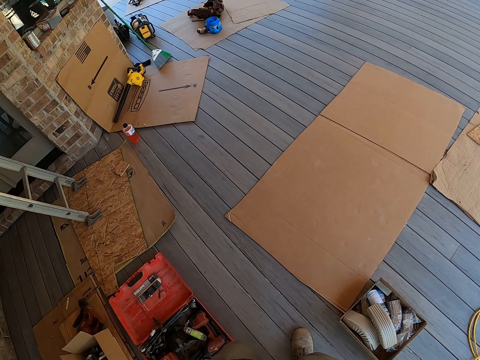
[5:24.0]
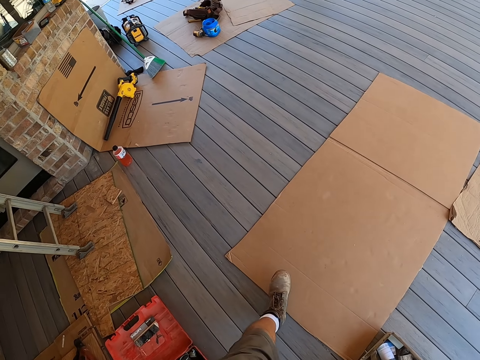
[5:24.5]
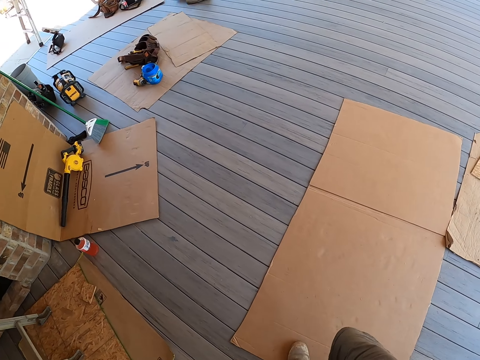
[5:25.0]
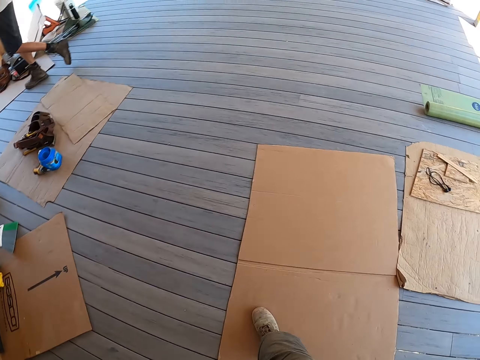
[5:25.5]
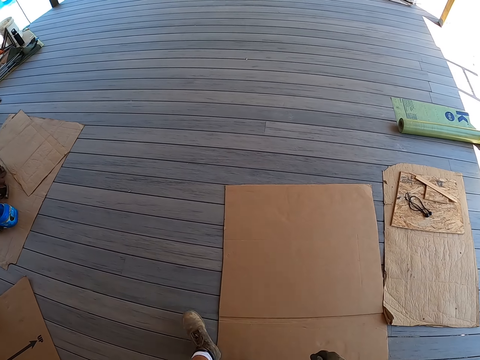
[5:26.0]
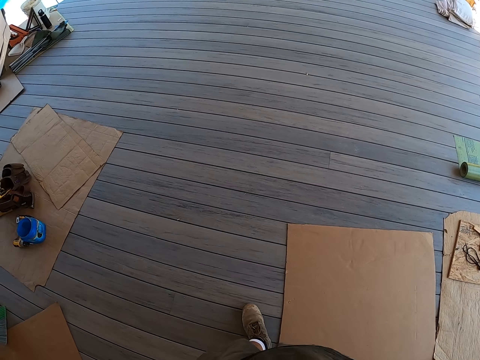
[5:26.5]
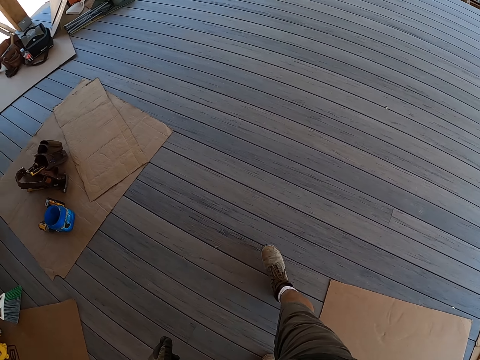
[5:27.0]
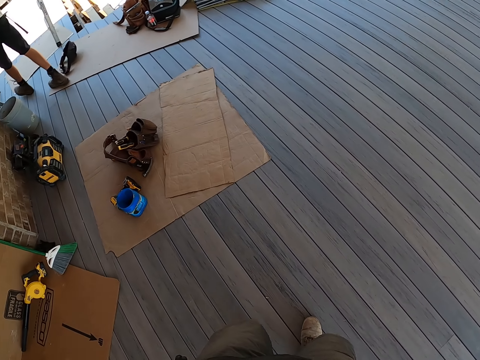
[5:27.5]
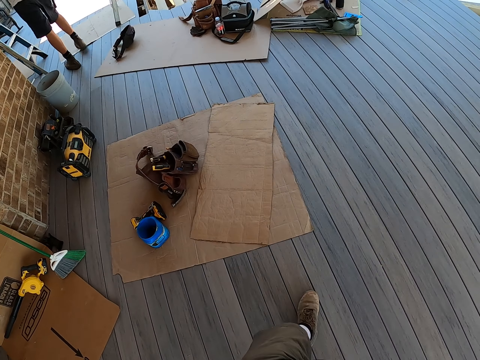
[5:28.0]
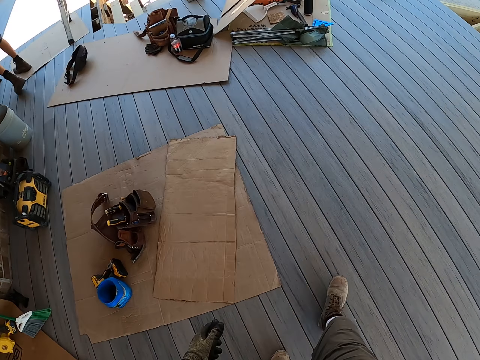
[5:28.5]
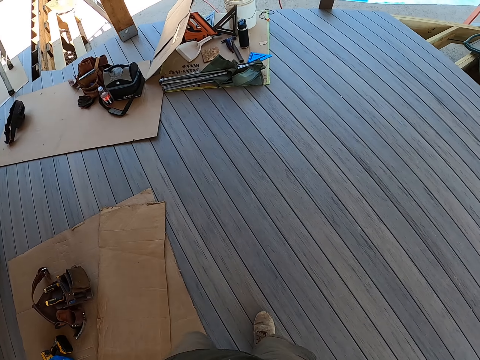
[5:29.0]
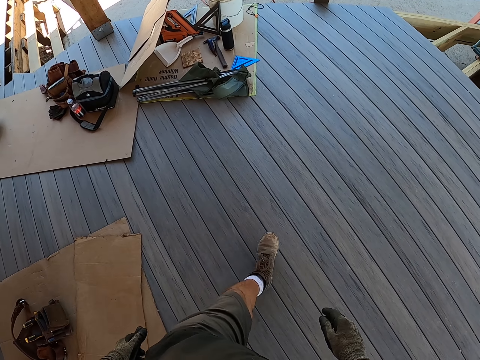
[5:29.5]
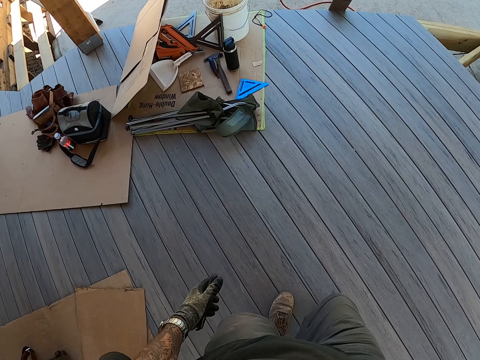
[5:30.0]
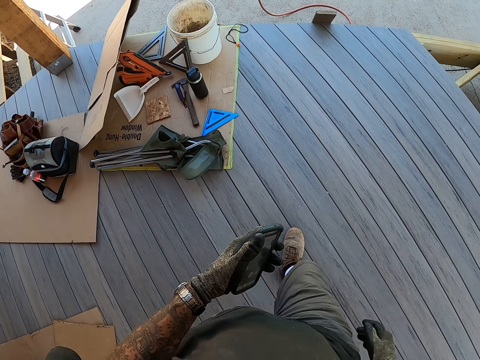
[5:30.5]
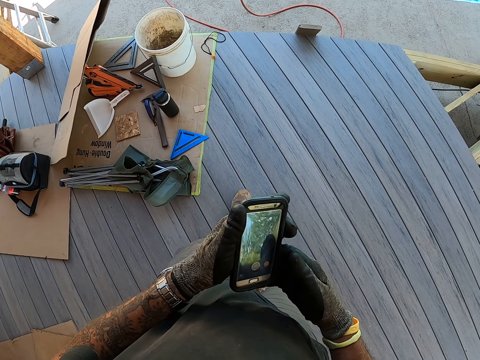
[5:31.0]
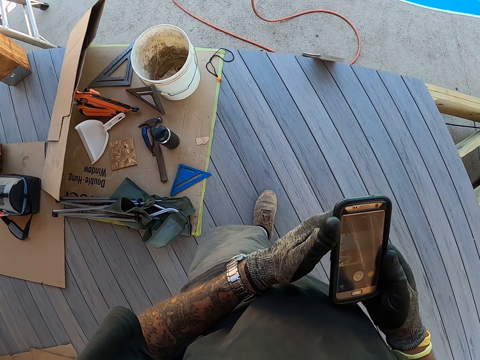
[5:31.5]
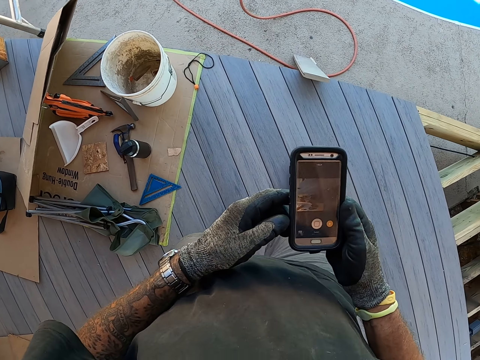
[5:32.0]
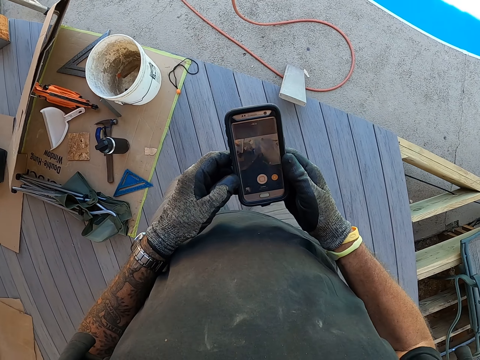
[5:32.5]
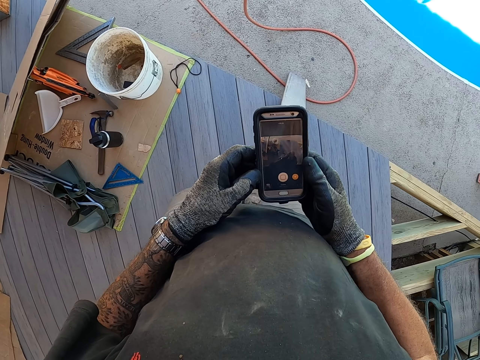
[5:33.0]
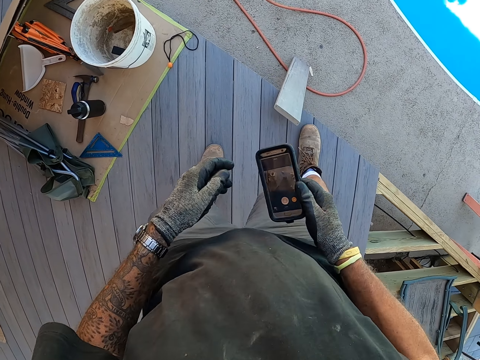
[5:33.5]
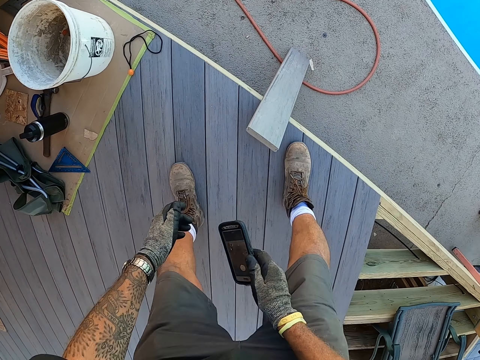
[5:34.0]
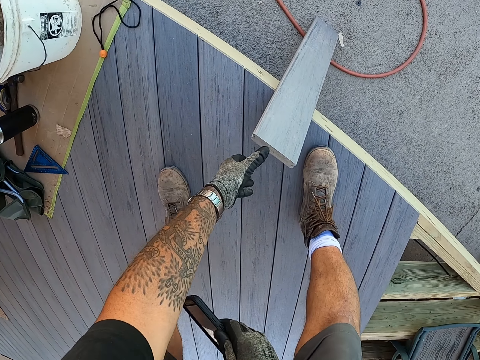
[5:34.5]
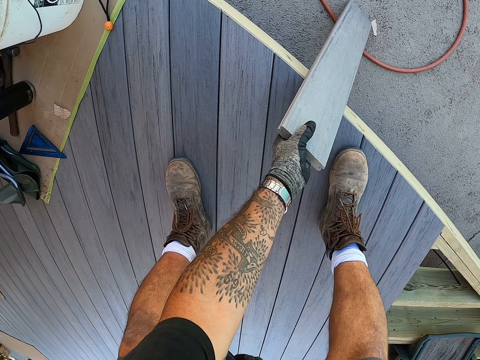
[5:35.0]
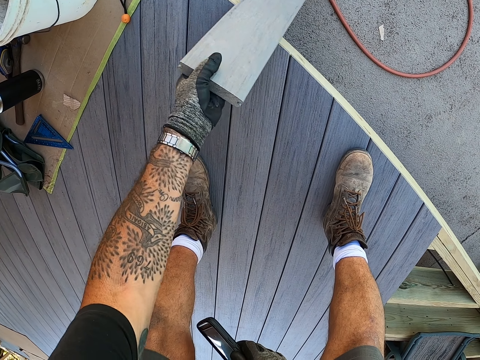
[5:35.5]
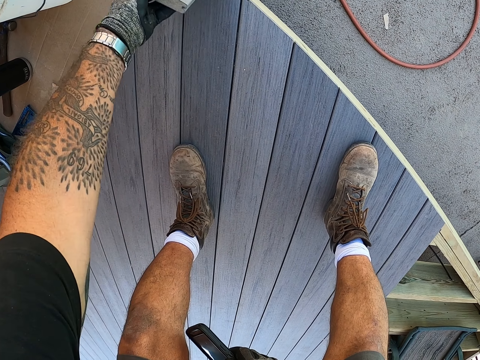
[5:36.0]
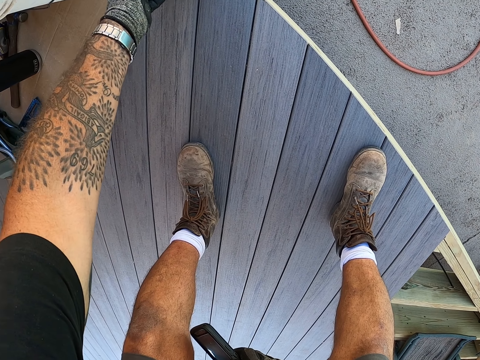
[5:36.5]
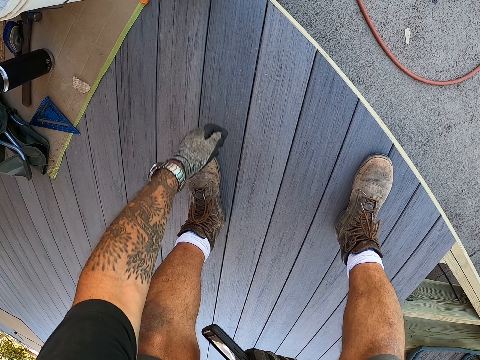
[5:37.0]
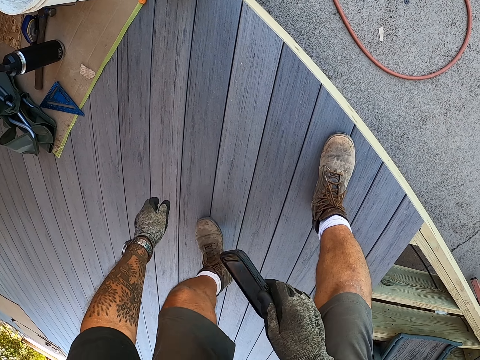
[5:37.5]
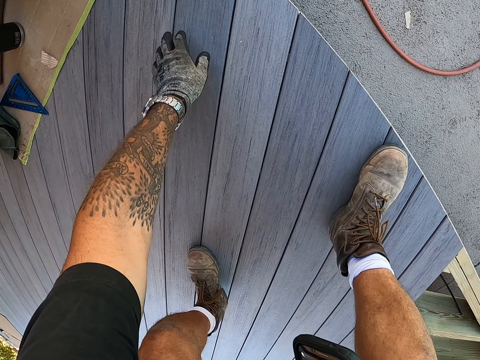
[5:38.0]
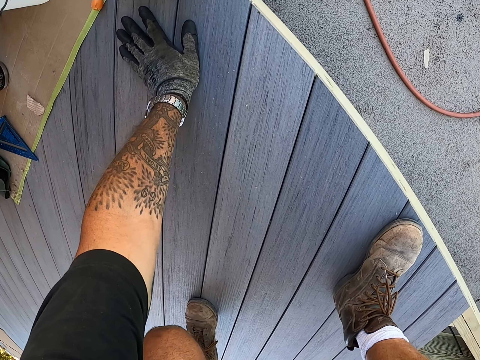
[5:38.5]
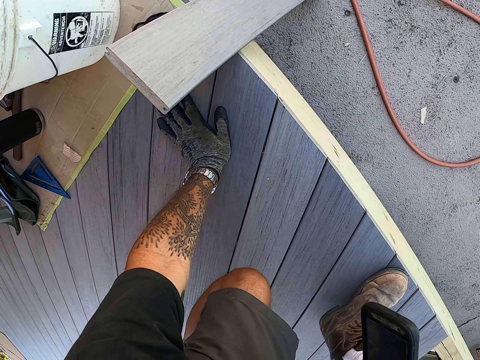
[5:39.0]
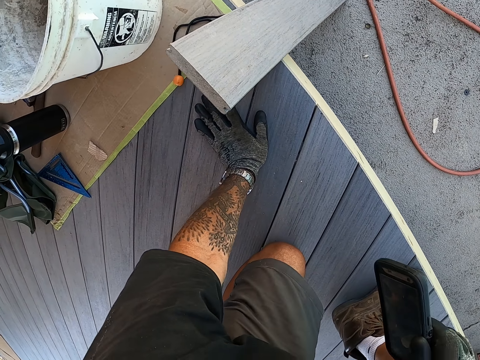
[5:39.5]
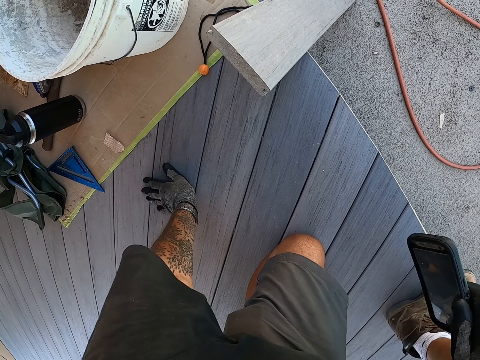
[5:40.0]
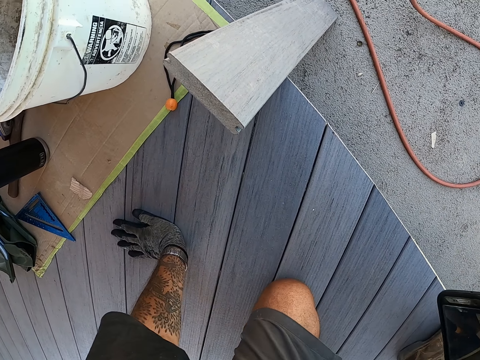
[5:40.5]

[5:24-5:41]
The camera wearer walks at the site. They operate the phone. They extend a piece of wood. They move the piece of wood. They sit at the site. They touch the surface.

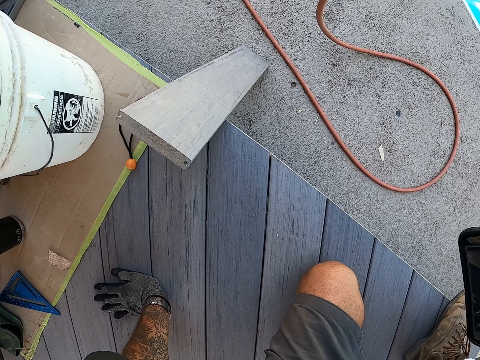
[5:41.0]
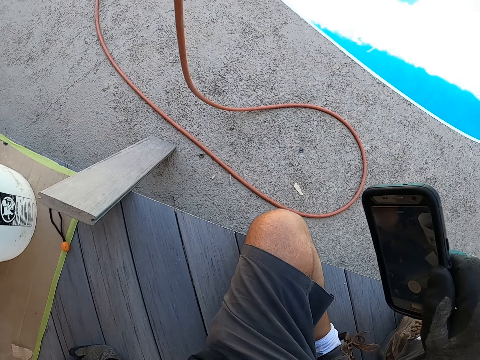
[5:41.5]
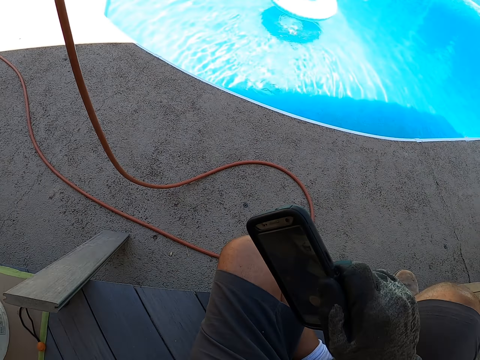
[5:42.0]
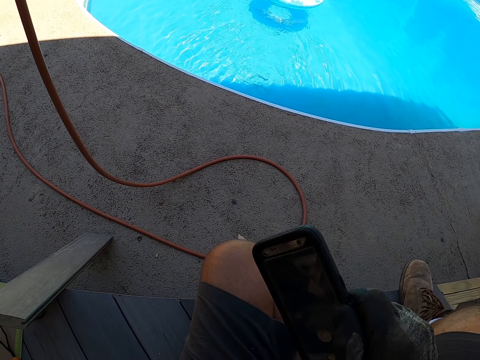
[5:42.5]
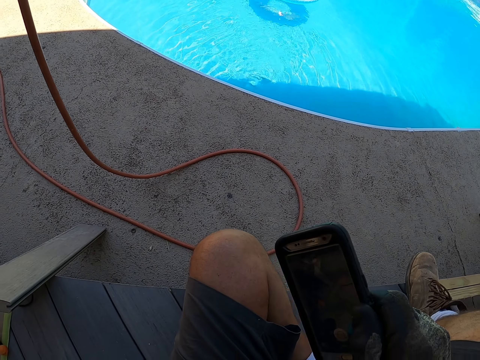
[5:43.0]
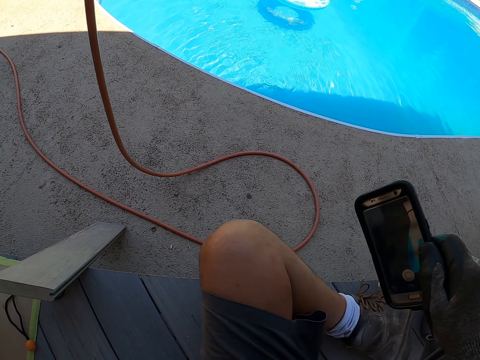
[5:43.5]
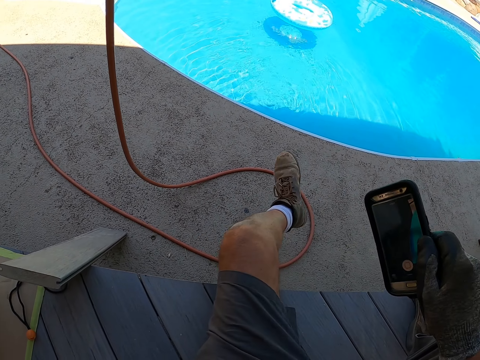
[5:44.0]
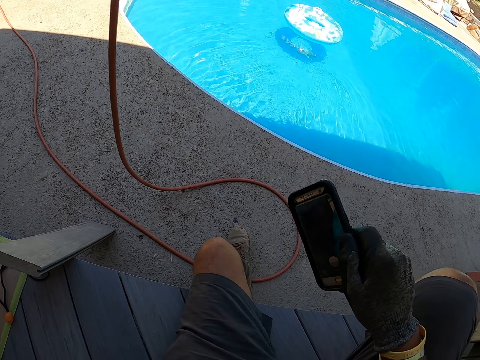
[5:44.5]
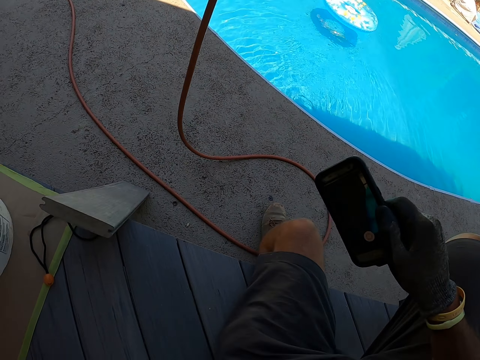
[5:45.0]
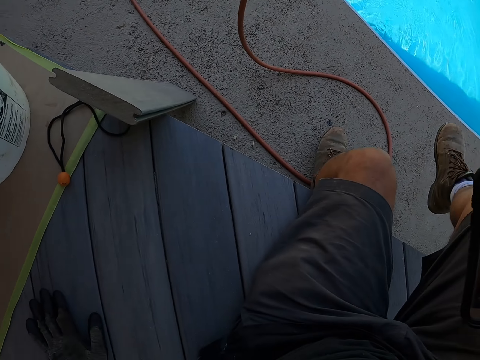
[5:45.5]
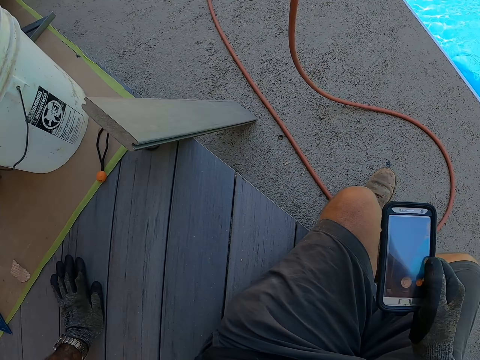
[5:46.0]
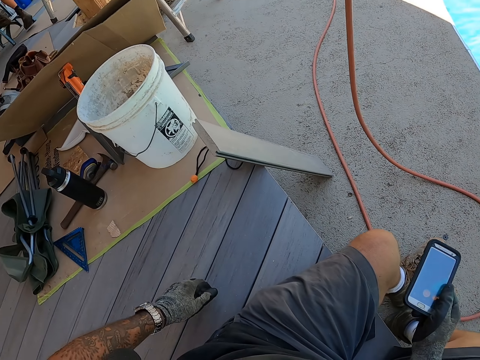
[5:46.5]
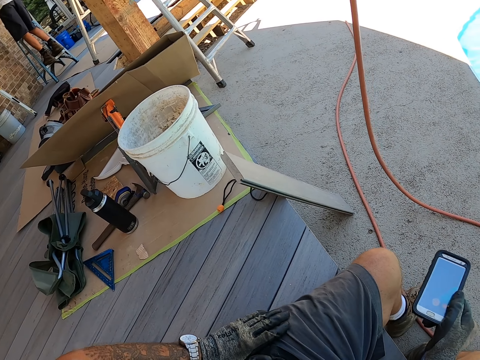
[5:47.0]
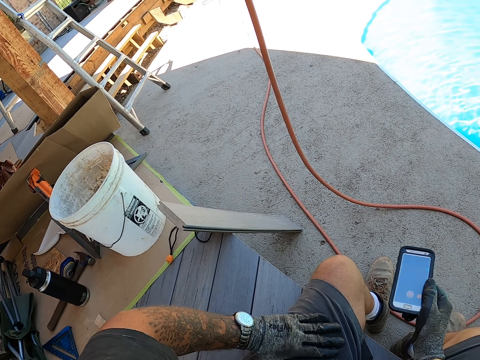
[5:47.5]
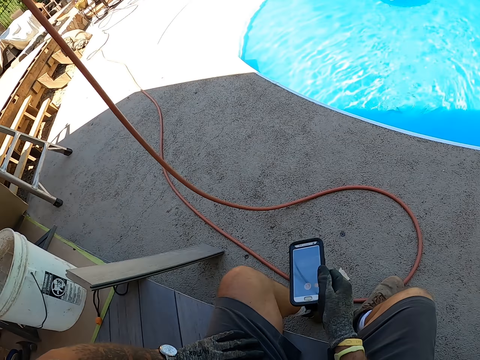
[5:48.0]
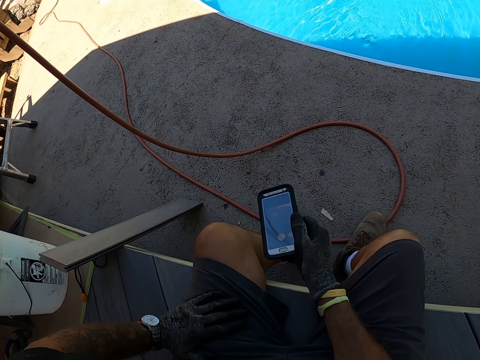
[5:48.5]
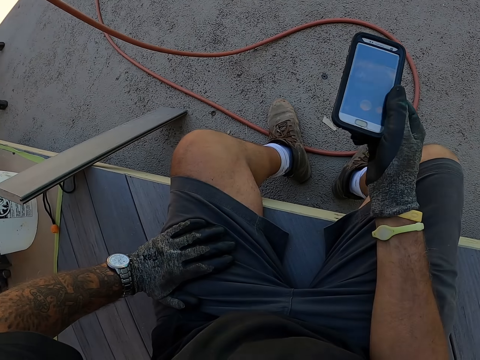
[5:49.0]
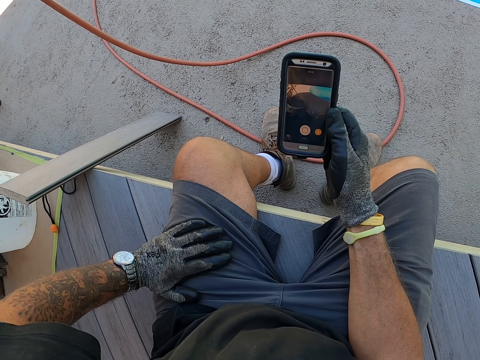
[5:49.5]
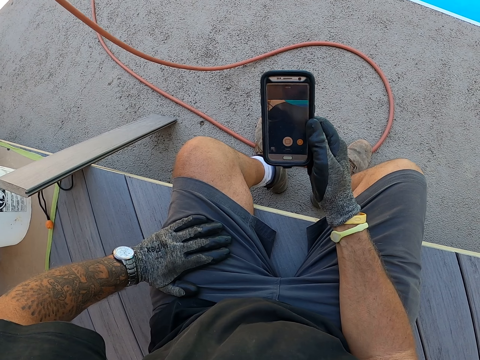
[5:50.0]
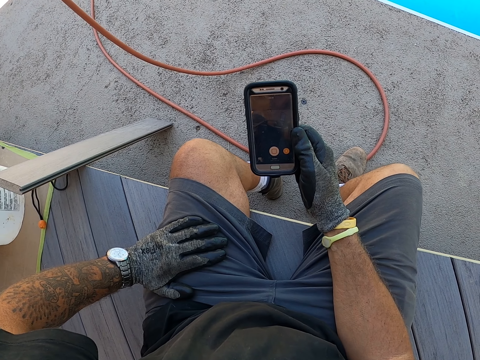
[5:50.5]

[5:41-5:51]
The camera wearer sits down. They stretch the leg. They operate the phone.
